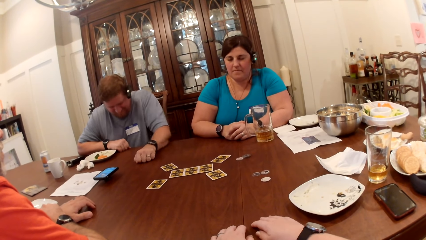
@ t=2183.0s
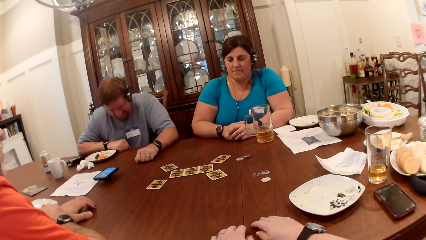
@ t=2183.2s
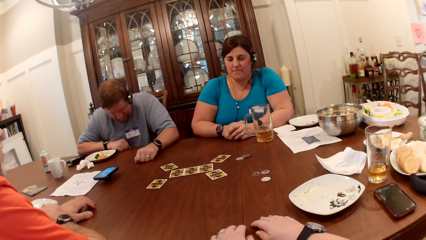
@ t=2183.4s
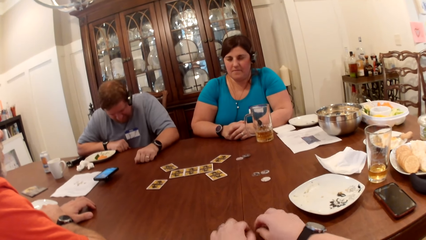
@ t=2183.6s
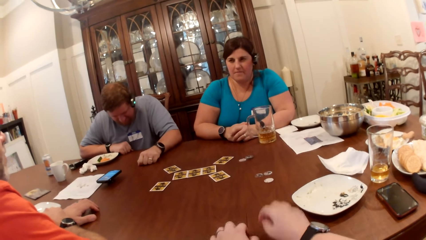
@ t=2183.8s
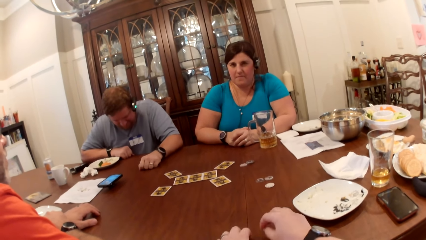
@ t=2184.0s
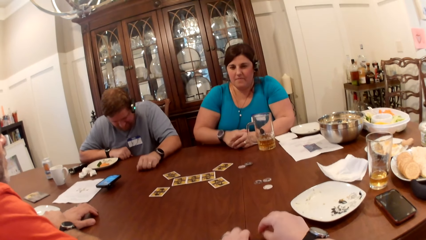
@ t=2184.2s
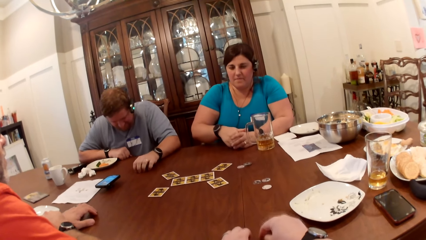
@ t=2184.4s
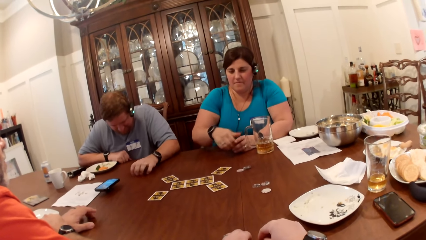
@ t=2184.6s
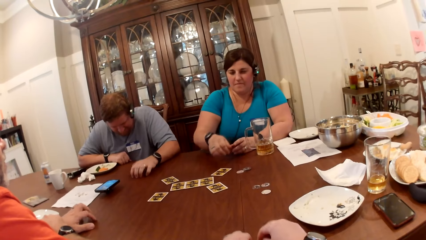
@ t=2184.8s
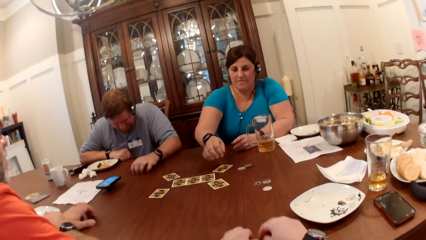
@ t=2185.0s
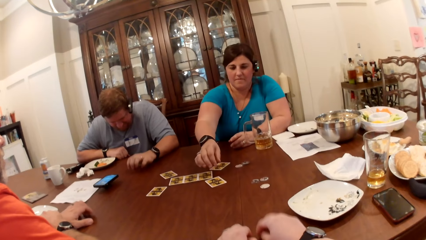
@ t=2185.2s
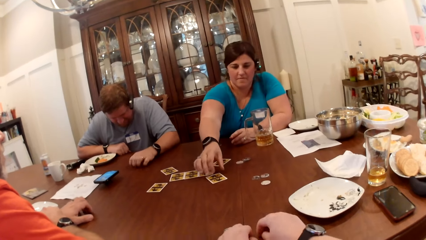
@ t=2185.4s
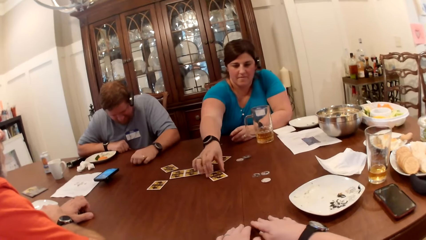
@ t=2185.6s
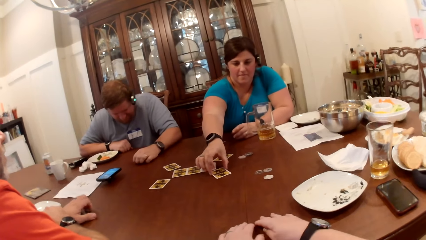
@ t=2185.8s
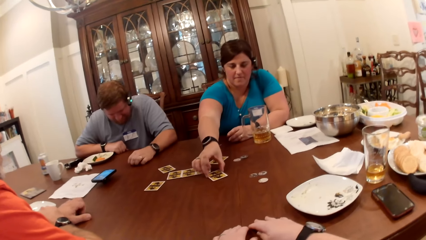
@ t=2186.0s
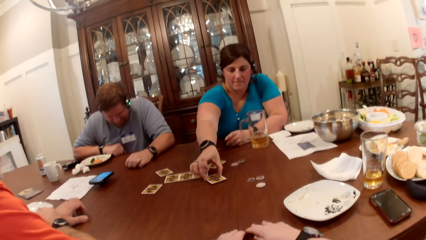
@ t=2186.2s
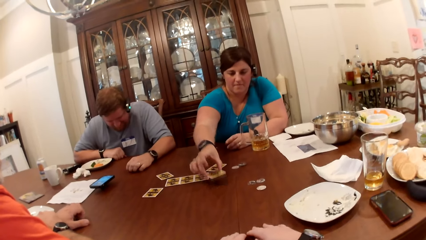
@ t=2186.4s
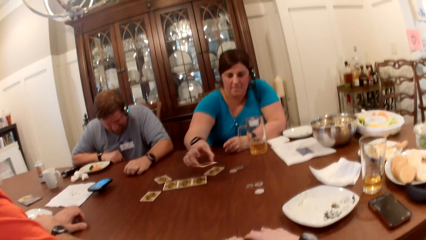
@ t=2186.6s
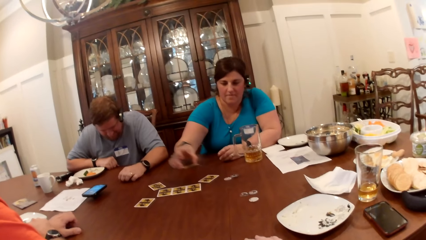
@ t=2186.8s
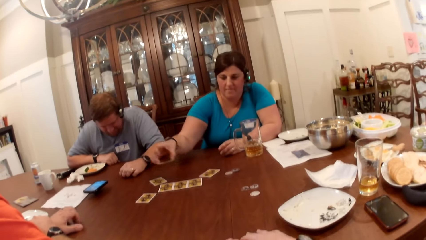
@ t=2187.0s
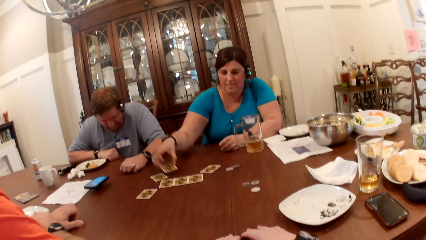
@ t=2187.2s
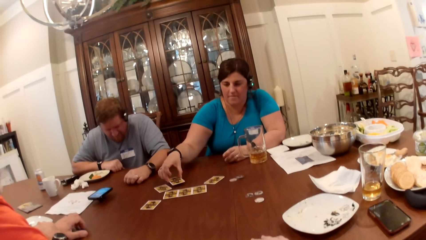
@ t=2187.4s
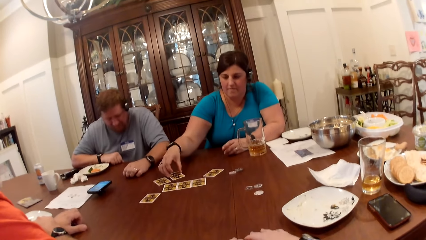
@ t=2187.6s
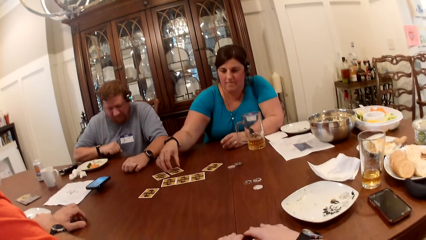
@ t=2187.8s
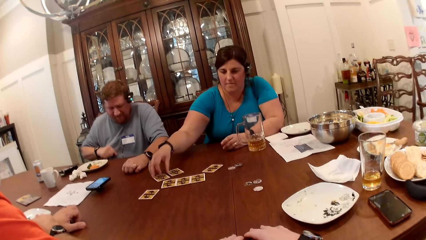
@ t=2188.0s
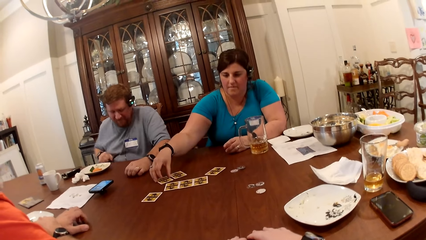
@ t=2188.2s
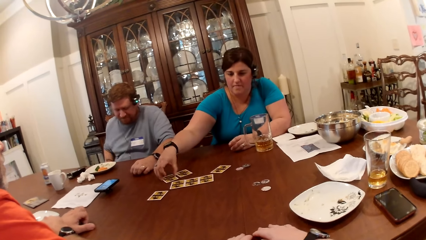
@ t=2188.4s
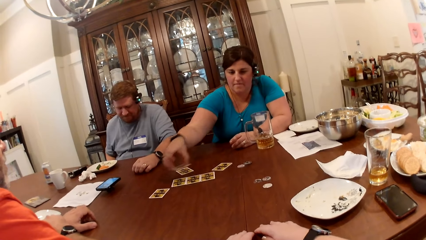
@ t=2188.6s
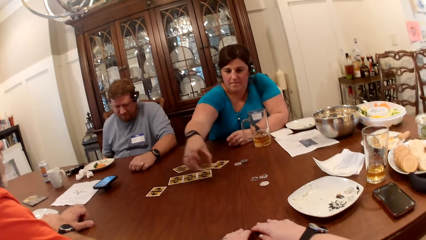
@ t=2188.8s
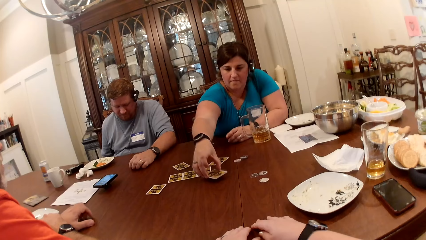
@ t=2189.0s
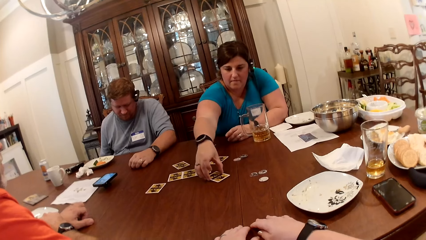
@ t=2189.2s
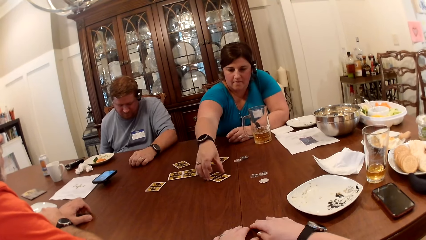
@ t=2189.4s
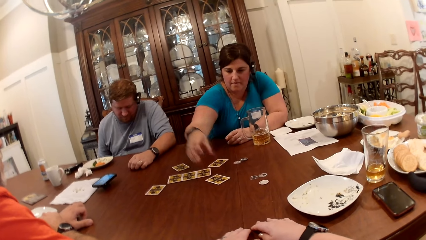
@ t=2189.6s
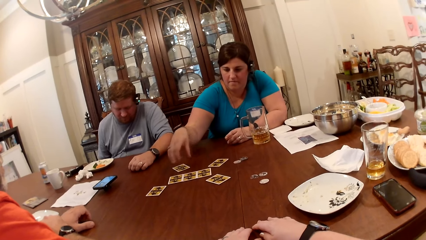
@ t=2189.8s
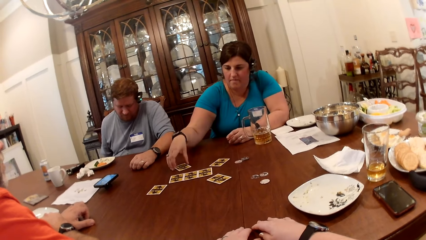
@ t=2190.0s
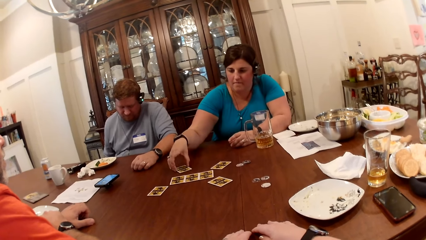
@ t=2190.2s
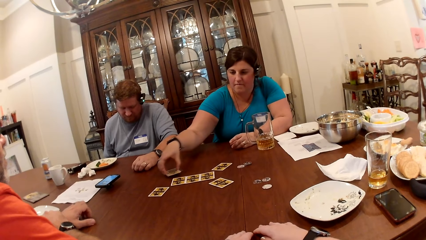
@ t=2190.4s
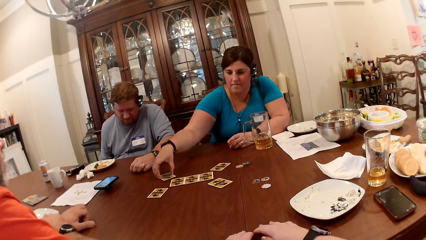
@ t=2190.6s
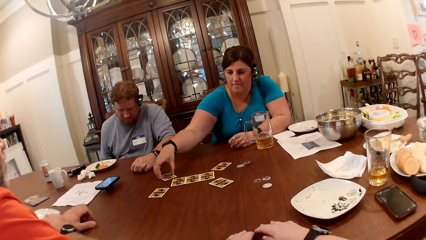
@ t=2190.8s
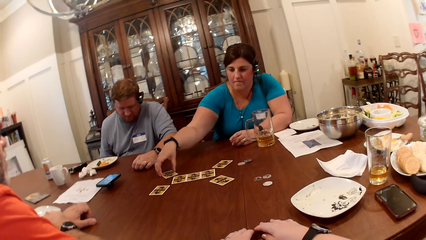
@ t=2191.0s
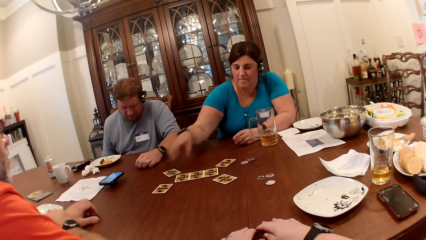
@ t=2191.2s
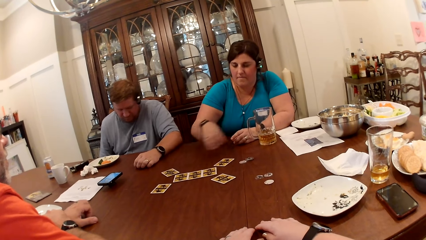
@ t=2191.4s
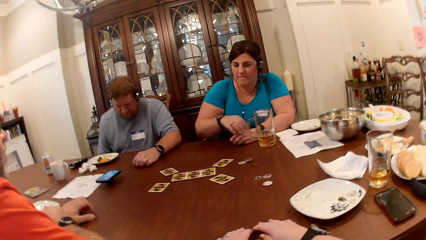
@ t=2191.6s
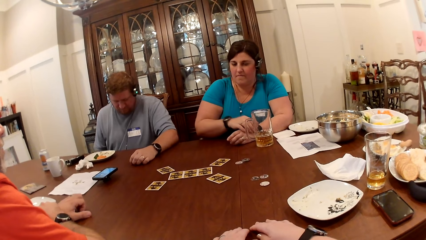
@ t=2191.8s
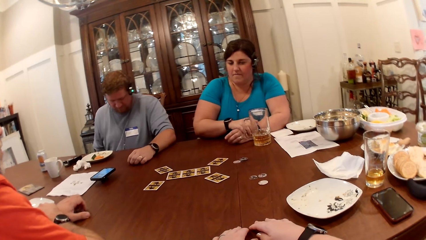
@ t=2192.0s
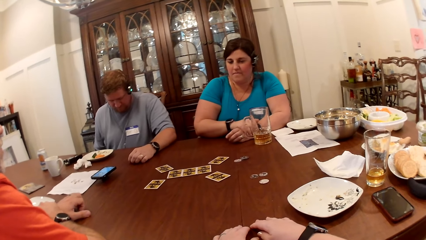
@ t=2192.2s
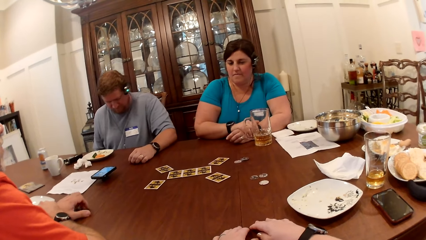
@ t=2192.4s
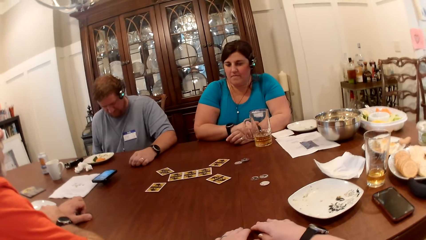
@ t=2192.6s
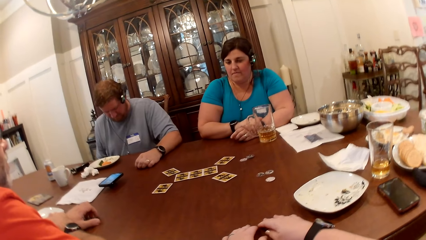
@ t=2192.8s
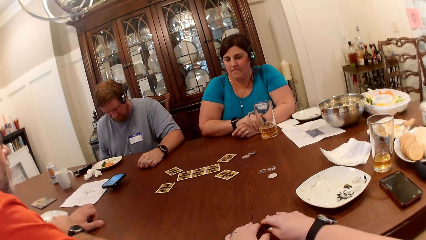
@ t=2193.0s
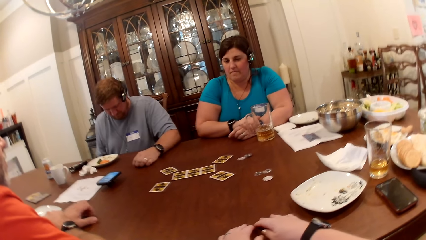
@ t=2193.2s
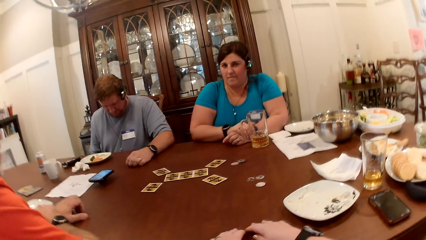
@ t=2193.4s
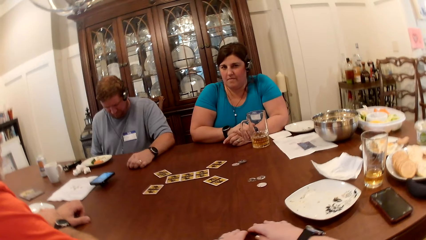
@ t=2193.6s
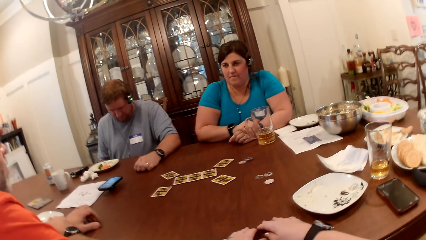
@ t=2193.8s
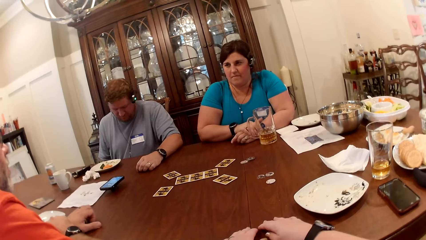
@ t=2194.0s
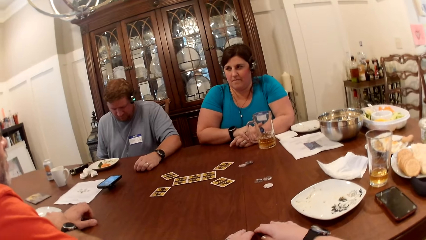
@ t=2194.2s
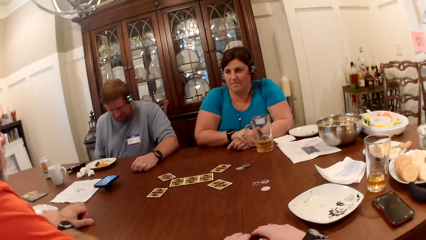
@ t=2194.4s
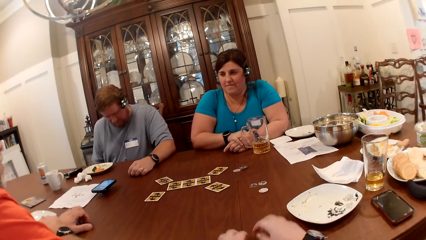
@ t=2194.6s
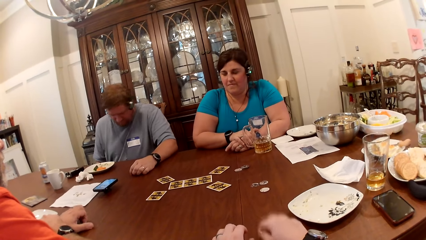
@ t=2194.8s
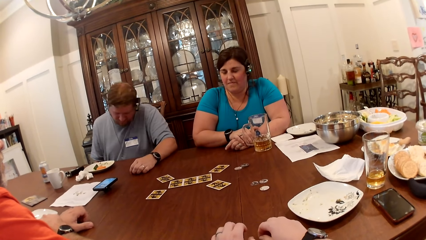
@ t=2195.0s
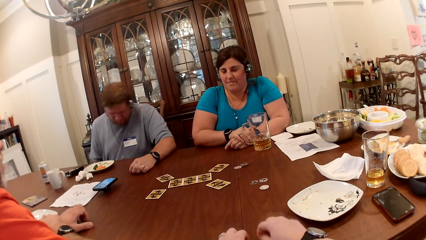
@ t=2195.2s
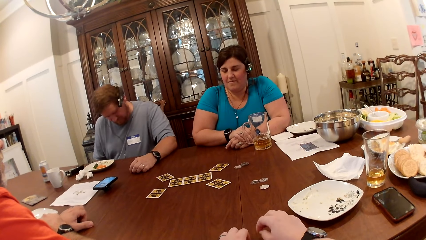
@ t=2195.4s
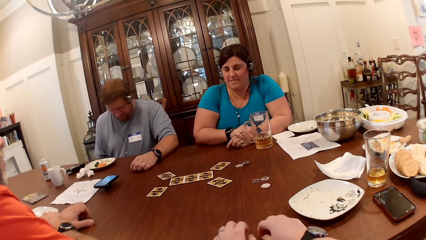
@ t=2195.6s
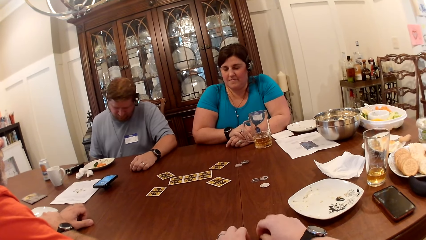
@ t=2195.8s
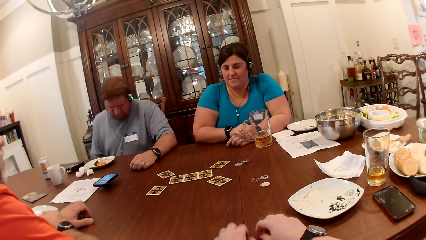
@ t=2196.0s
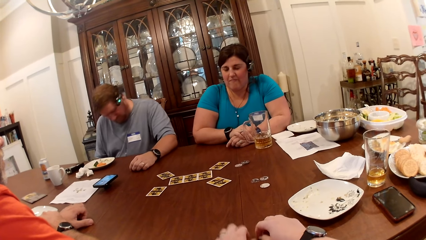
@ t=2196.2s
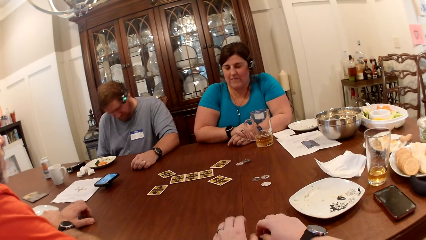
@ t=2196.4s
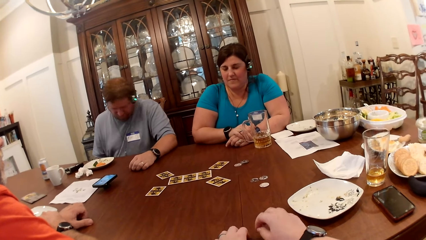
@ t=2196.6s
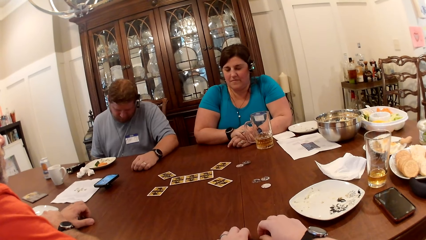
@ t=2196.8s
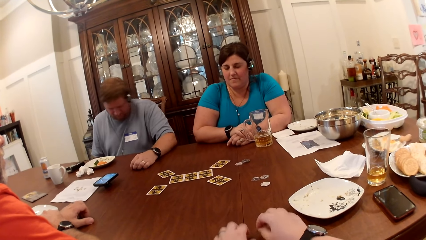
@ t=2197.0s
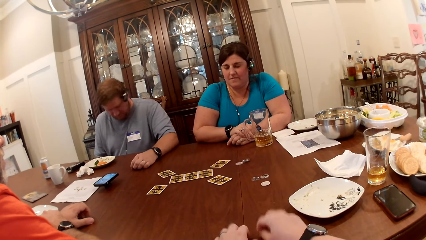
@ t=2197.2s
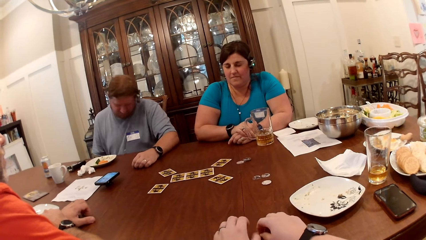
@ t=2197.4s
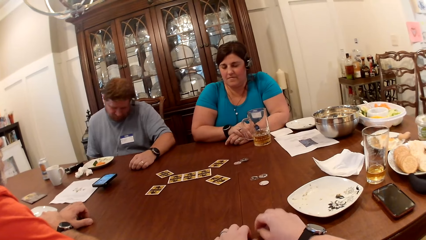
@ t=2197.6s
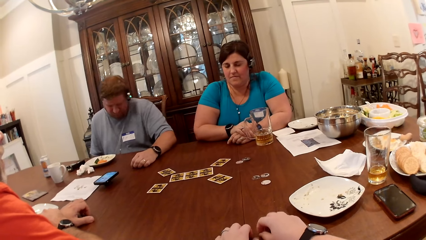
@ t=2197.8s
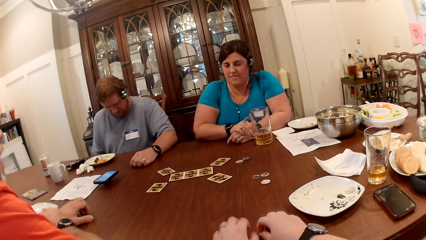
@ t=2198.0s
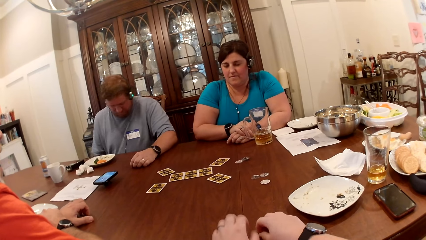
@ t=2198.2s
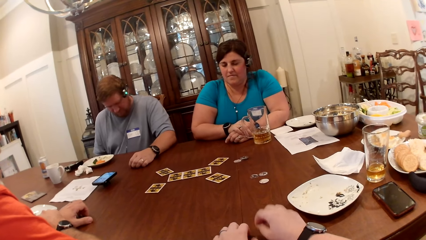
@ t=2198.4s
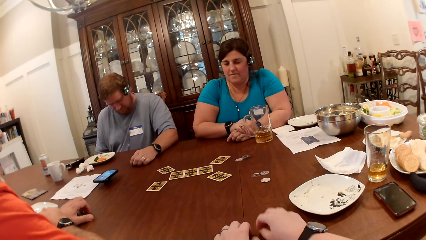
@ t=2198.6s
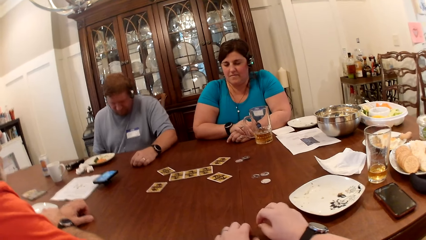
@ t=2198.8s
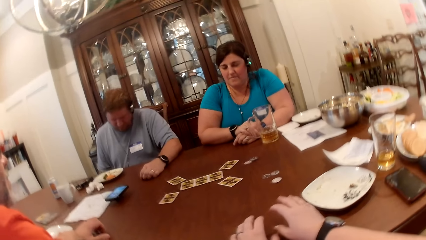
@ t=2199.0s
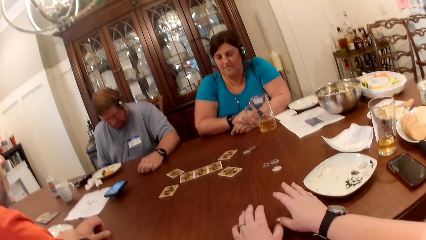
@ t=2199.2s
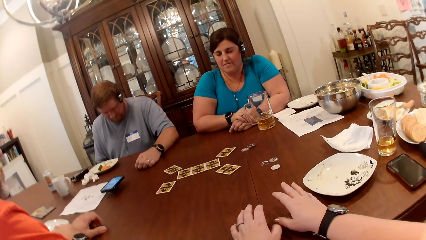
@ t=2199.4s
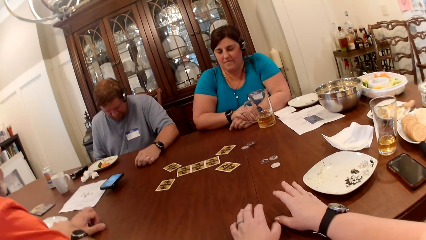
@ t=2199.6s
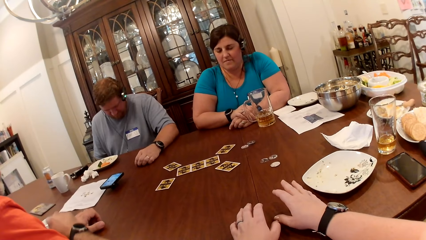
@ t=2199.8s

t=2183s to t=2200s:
The camera wearer interacts with a man, another man and a woman at the table. They knock on the table with both hands. The first man taps on the table with his left hand. The woman plays cards. The camera wearer drops both hands on the table. The woman picks a card from the table with her right hand, drops the card on the table with her right hand, picks the card from the table with her right hand, drops the card on the table with her right hand, picks the card from the table with her right hand, drops the card on the table with her right hand and drops her right hand on the table. The first man shakes his head. The camera wearer looks around and knocks on the table with both hands.
